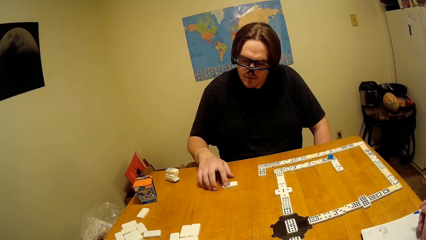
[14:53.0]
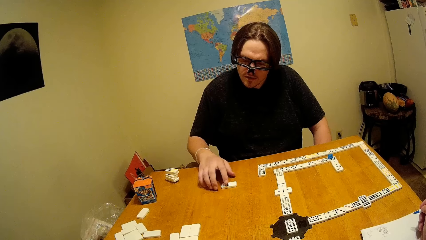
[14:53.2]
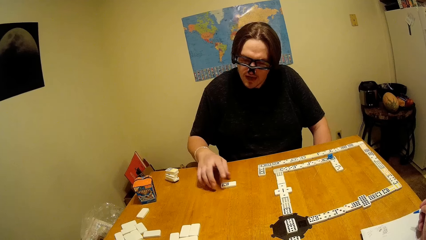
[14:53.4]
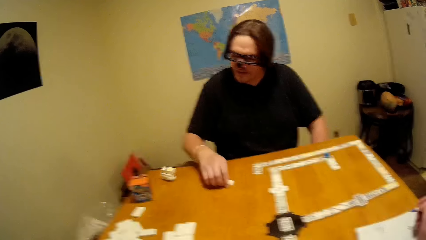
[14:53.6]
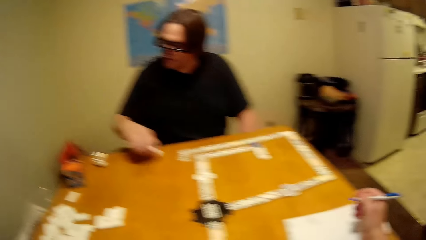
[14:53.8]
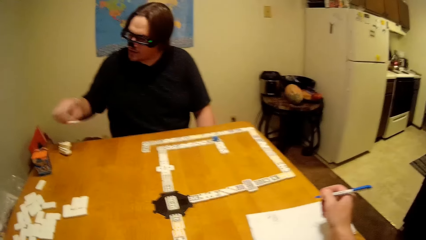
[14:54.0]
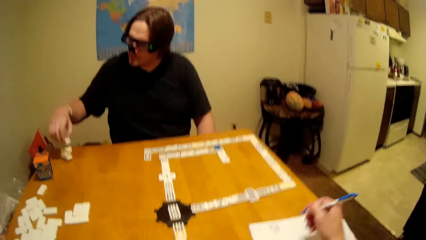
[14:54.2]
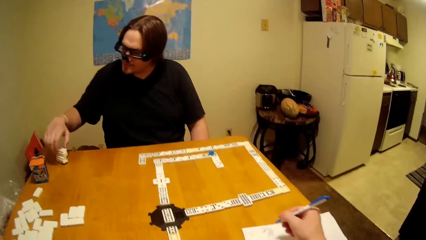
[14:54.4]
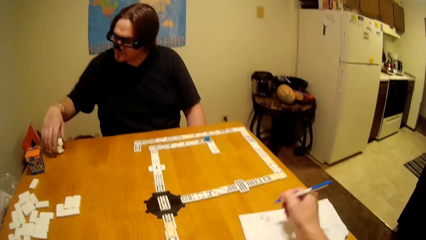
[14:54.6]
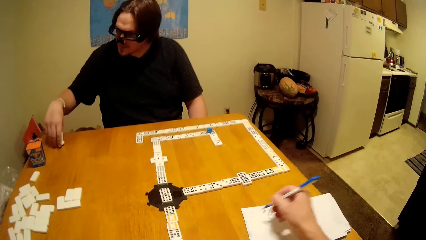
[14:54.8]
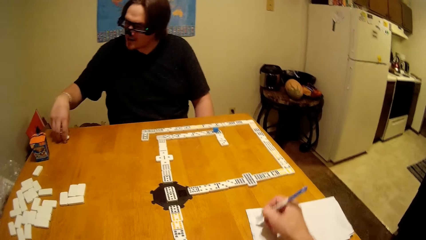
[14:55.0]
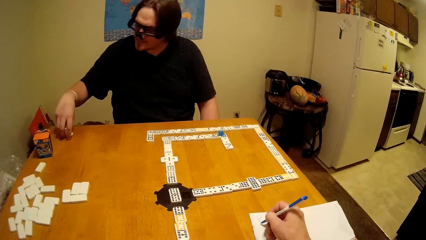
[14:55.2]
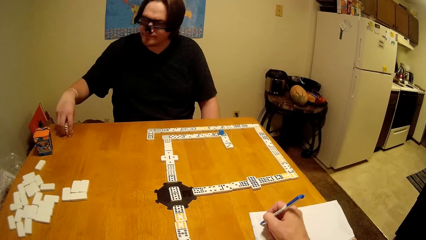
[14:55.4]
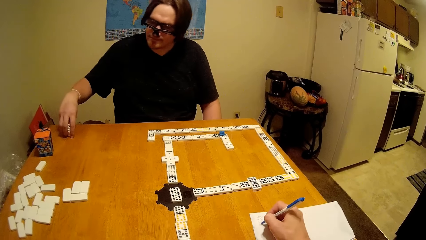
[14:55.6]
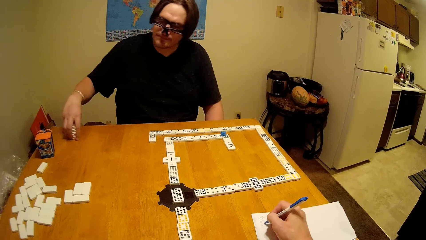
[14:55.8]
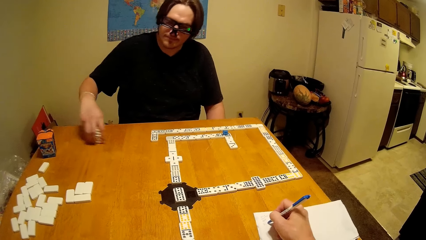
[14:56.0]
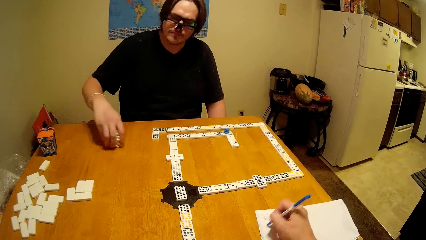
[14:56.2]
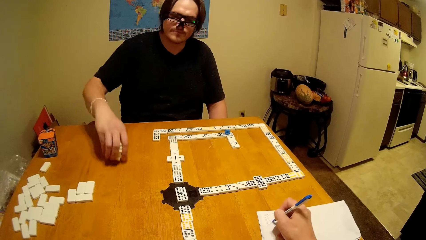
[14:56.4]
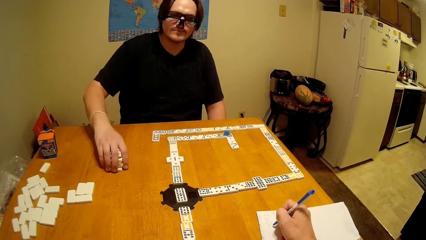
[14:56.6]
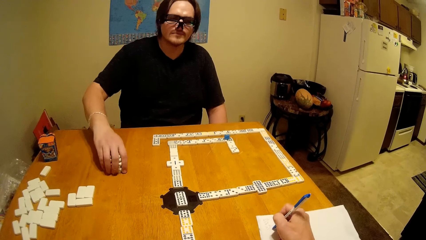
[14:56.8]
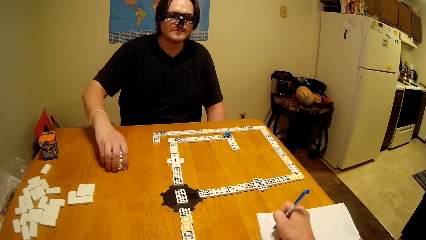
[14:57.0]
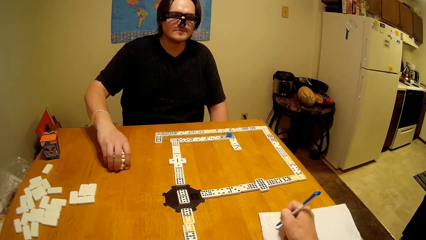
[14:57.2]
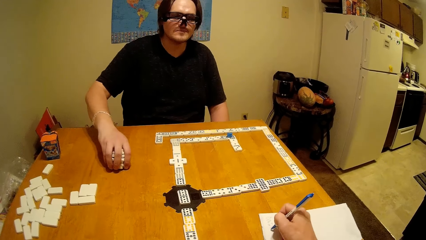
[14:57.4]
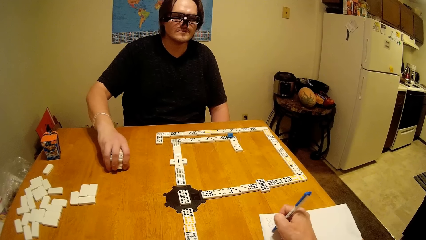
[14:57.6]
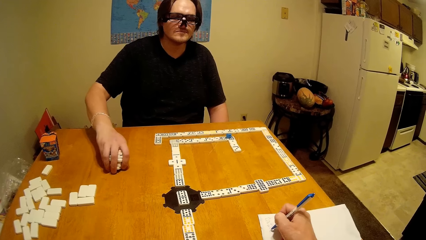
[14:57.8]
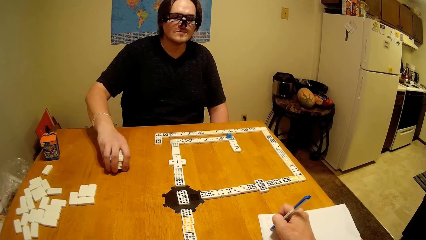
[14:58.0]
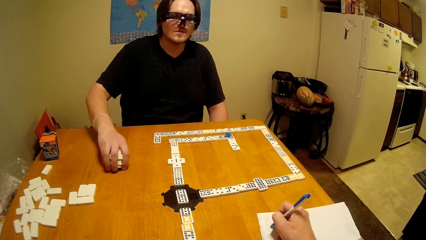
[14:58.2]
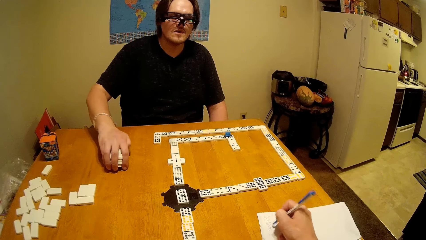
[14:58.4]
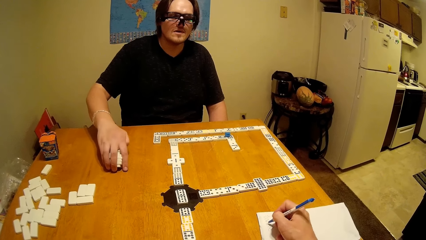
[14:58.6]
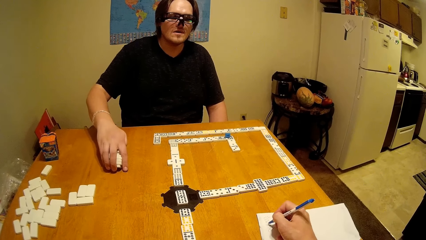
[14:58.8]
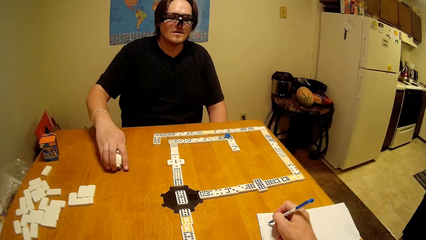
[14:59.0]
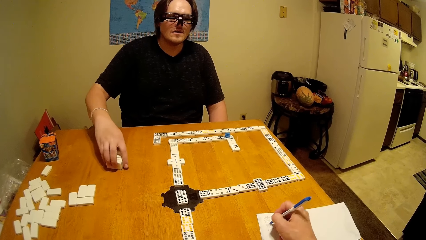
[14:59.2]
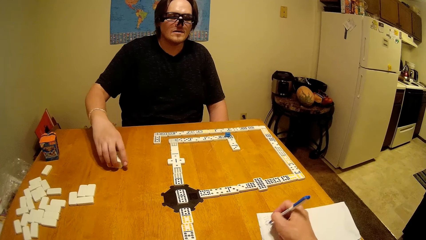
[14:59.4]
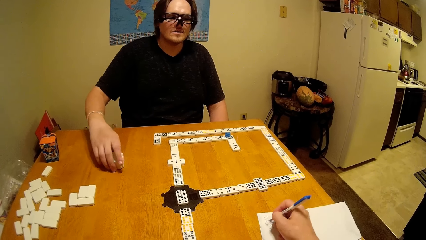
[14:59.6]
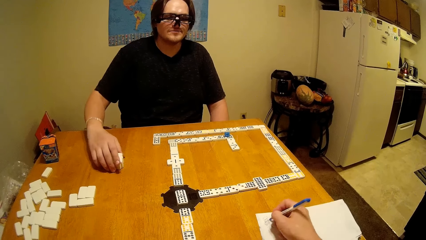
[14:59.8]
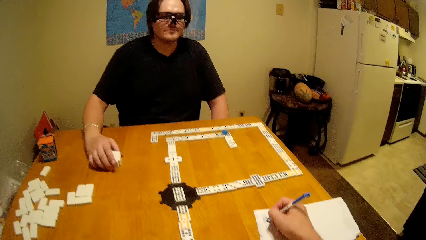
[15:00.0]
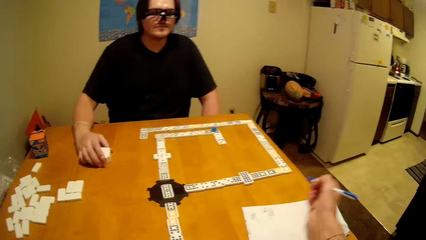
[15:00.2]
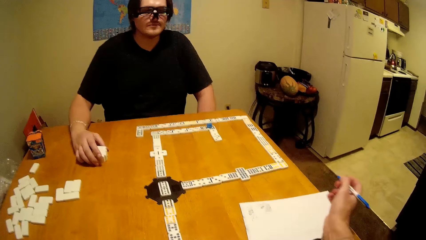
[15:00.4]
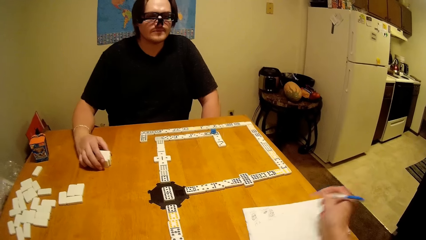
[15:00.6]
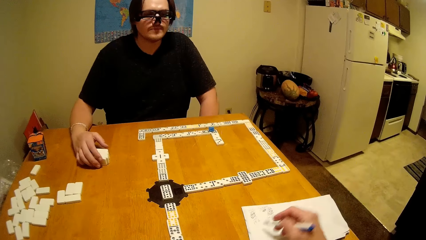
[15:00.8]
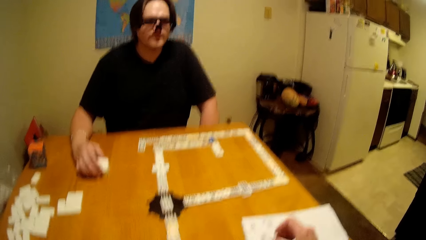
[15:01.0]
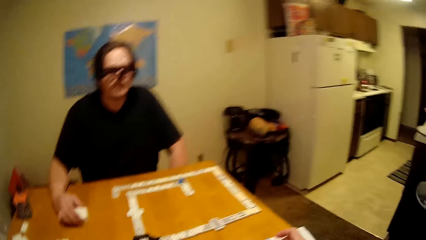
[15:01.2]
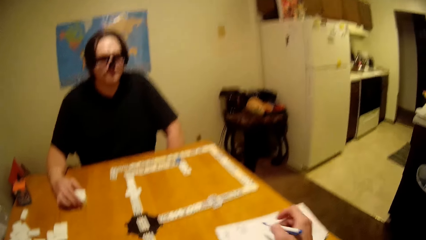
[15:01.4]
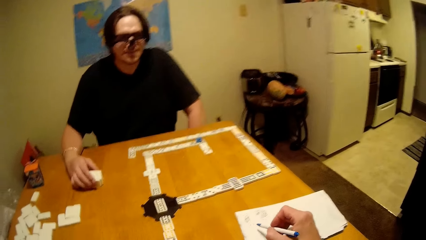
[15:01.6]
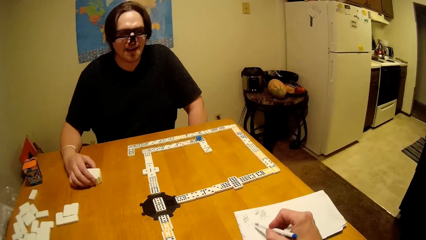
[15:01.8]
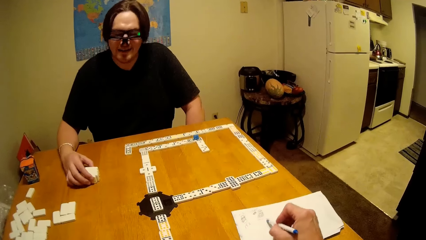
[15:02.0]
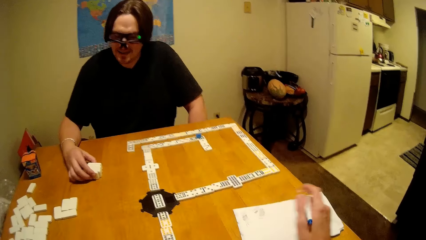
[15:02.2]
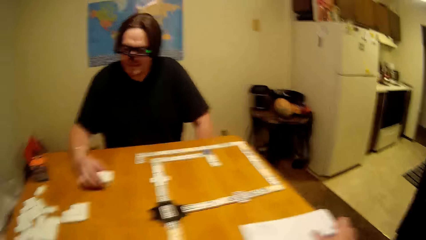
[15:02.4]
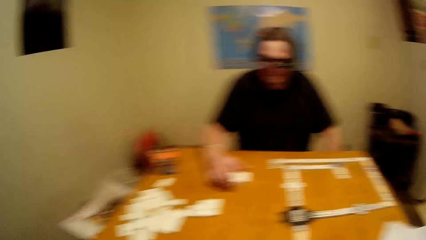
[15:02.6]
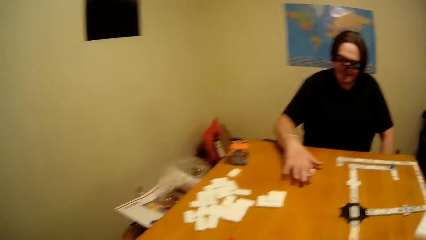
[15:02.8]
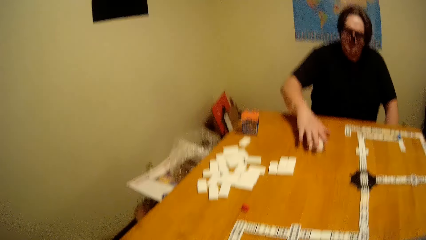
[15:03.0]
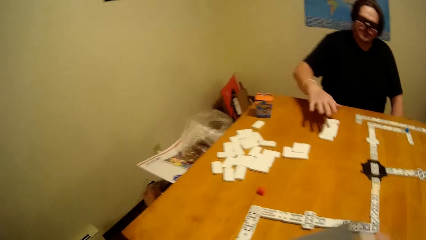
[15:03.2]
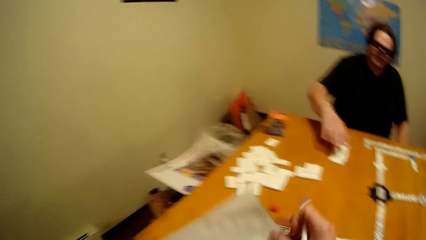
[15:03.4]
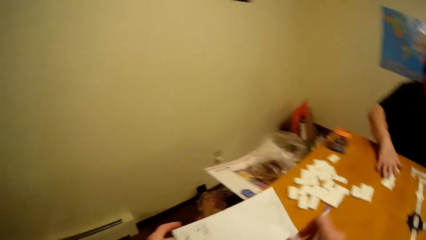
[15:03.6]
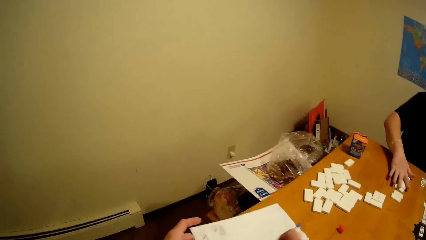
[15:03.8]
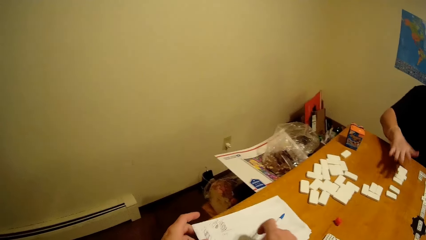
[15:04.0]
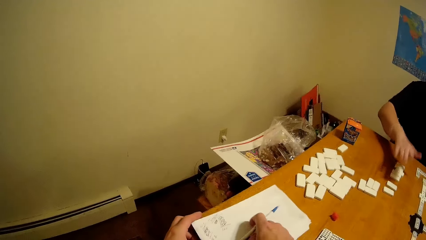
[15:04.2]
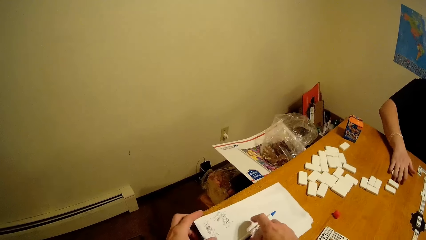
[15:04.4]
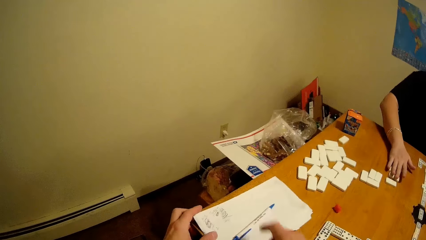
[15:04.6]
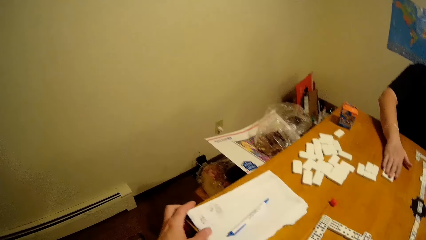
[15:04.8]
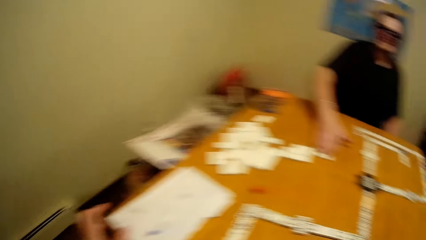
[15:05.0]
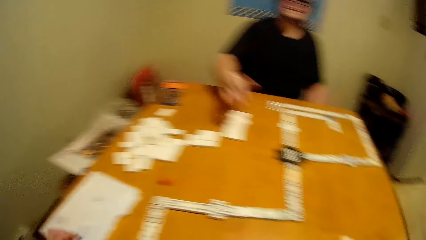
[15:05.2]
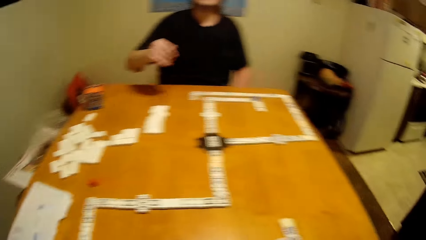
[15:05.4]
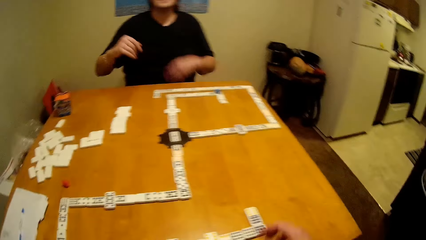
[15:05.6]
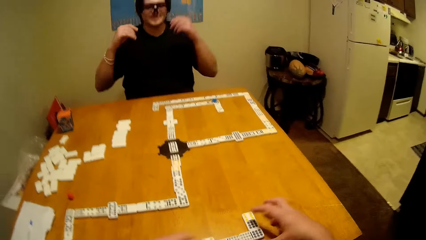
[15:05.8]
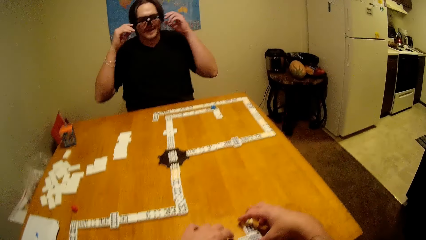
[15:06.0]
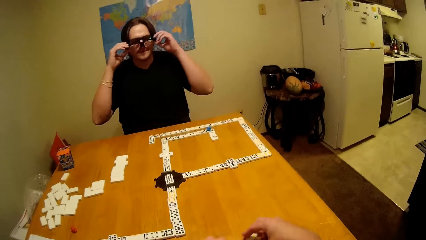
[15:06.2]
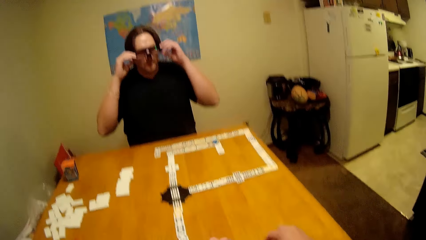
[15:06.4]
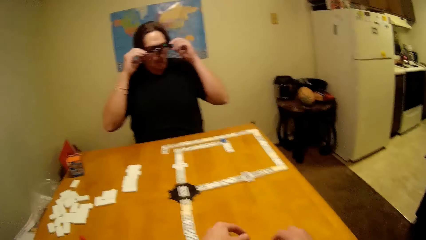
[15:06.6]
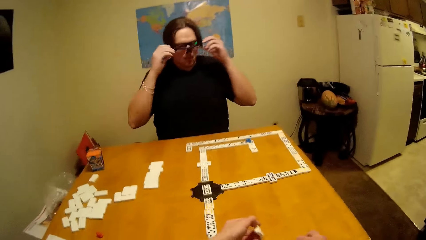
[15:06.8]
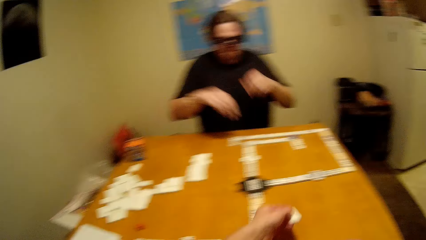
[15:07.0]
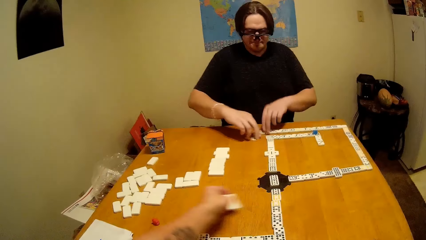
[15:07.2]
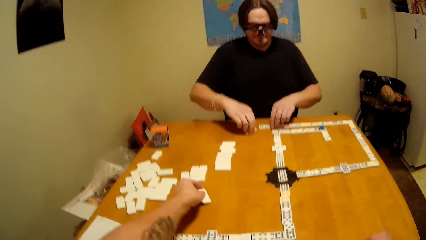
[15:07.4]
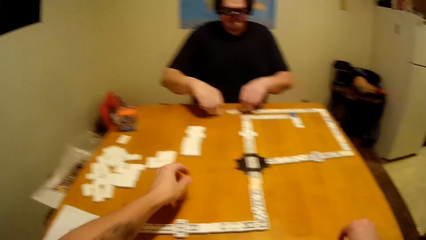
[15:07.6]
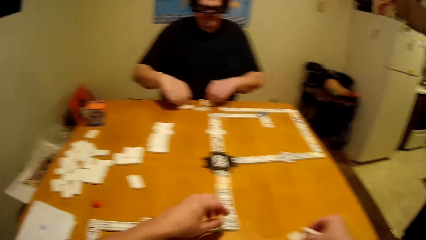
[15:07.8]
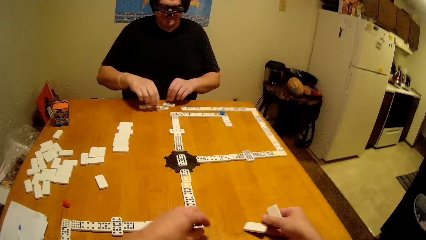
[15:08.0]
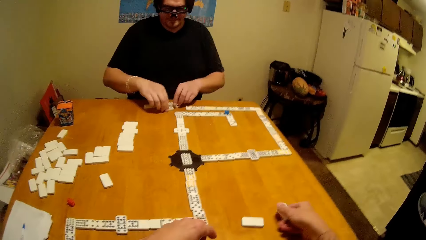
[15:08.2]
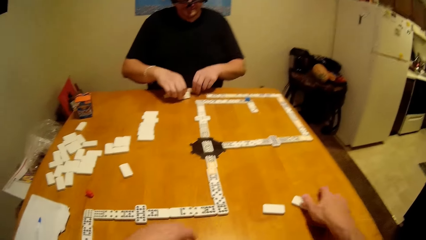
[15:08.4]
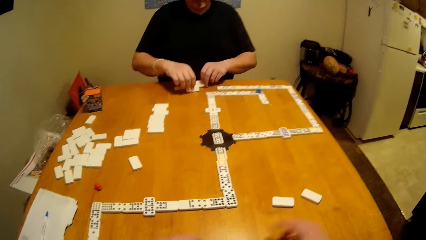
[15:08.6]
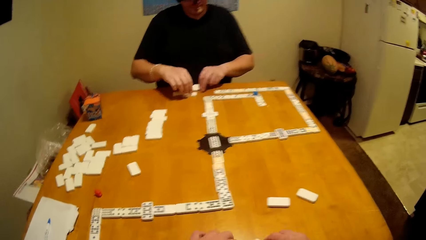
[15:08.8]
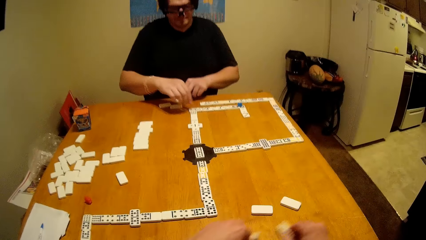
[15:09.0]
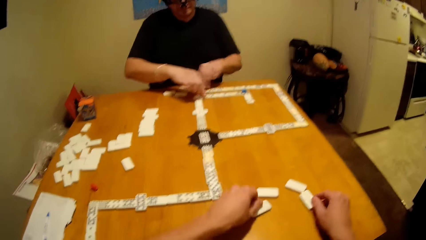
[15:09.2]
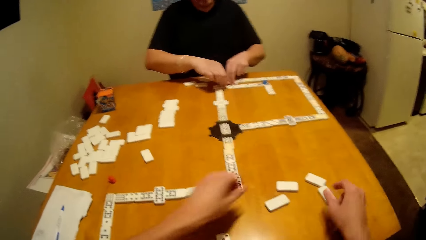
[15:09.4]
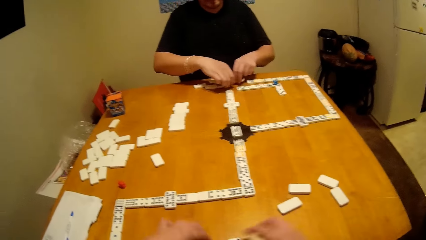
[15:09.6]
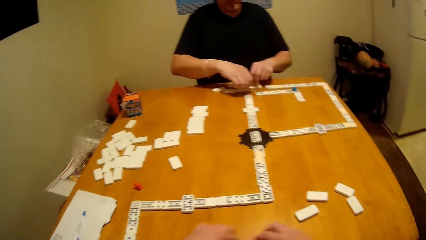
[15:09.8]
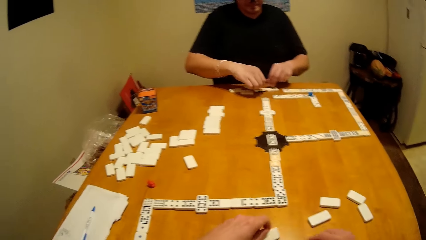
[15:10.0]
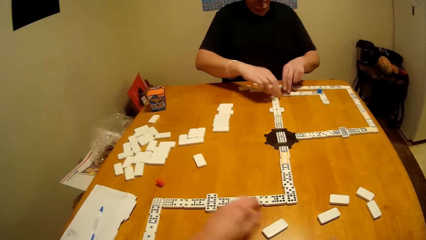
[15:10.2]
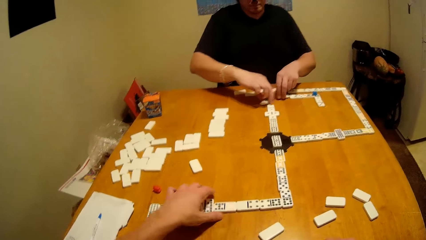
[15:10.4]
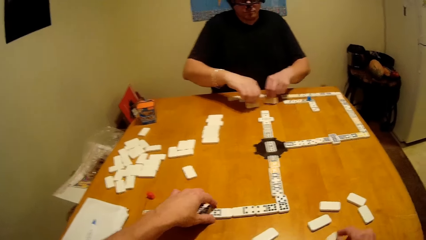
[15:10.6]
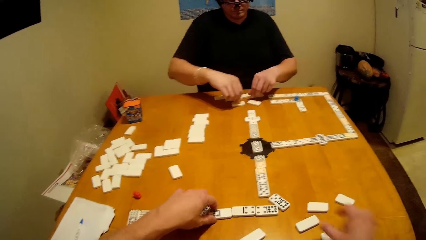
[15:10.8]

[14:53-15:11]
The camera wearer writes on a paper. A man takes the dominoes piece and puts the dominoes piece down. The camera wearer puts the pen and paper on the table. The man lifts up the hand and touches the spectacle. The camera wearer puts the dominoes piece down. They disarrange the dice. The man arranges the dominoes piece.
